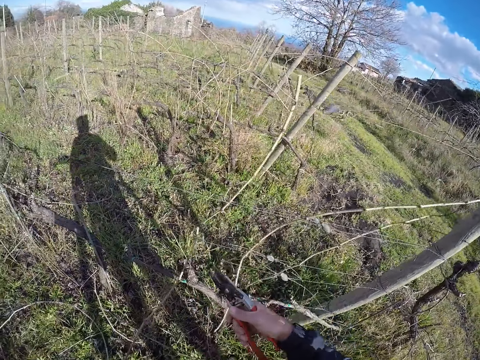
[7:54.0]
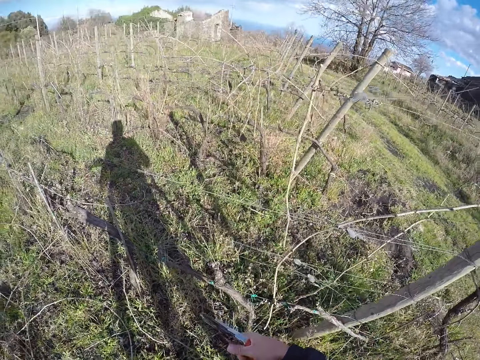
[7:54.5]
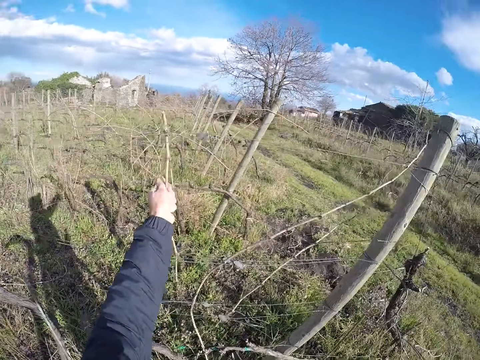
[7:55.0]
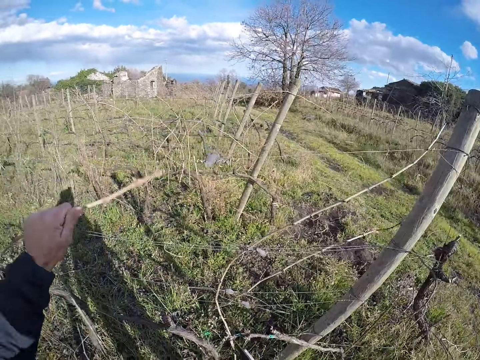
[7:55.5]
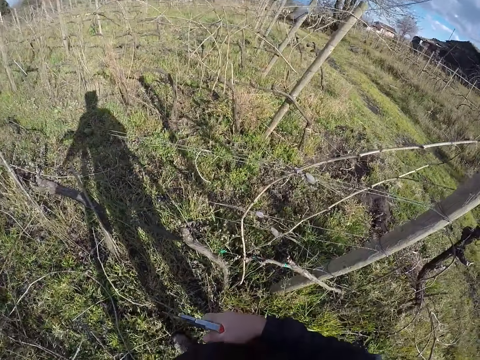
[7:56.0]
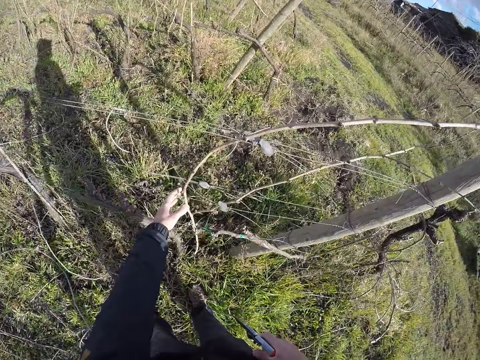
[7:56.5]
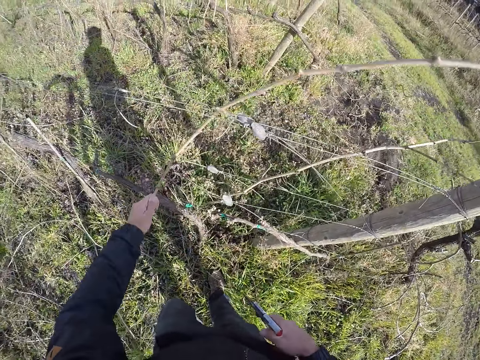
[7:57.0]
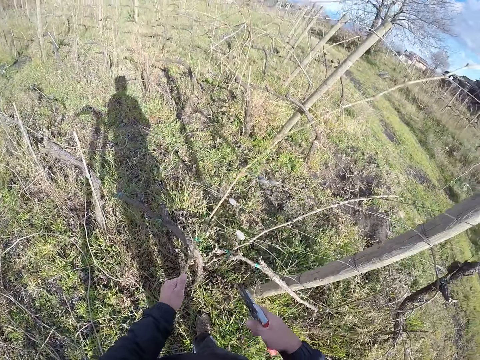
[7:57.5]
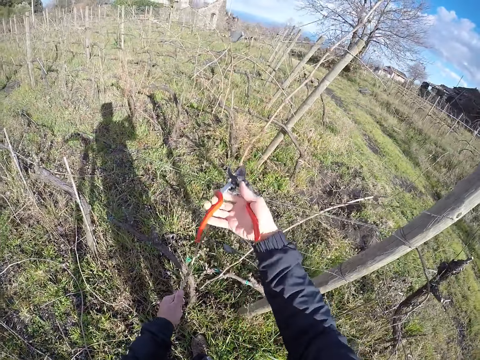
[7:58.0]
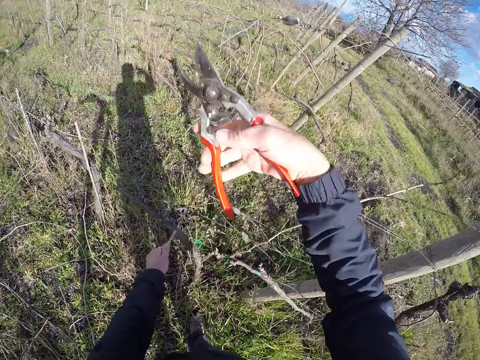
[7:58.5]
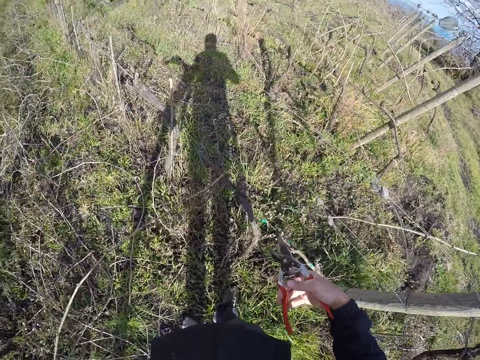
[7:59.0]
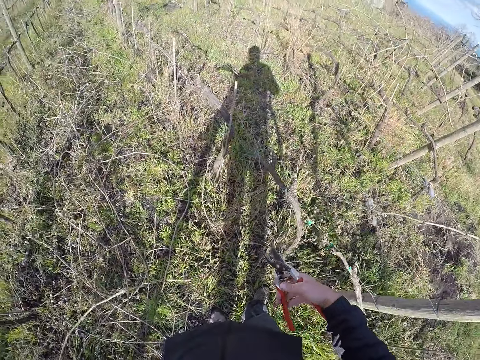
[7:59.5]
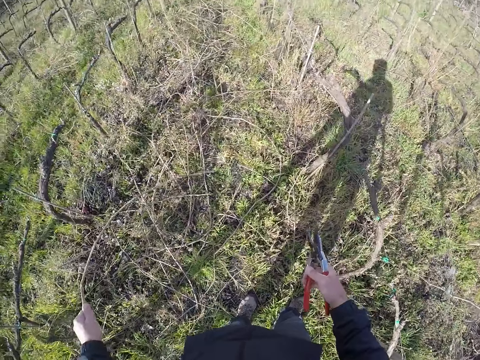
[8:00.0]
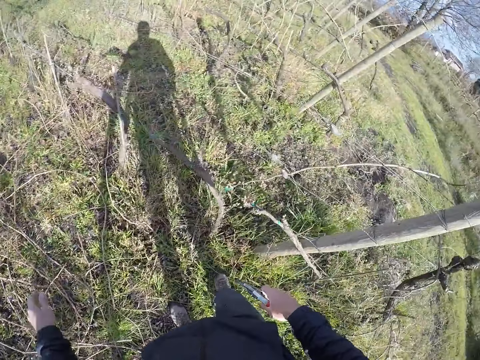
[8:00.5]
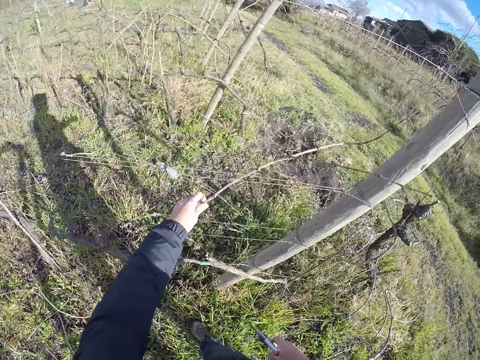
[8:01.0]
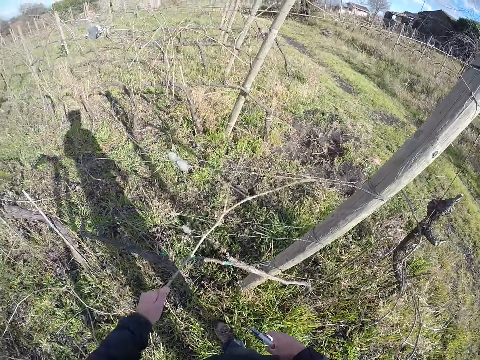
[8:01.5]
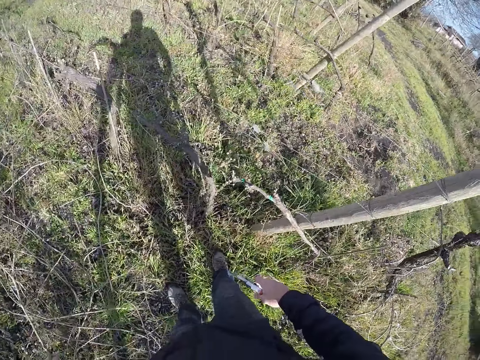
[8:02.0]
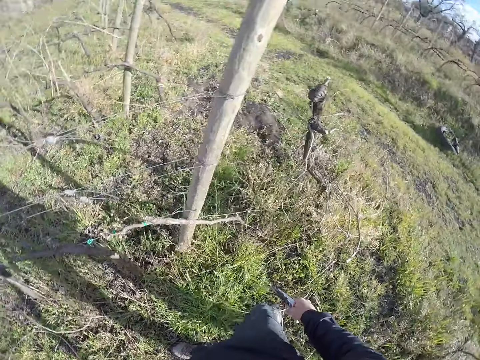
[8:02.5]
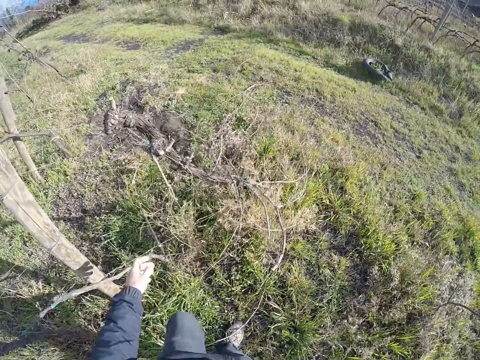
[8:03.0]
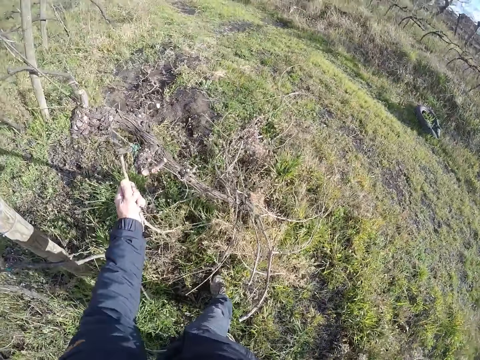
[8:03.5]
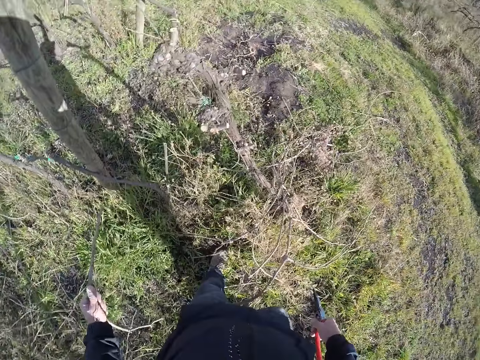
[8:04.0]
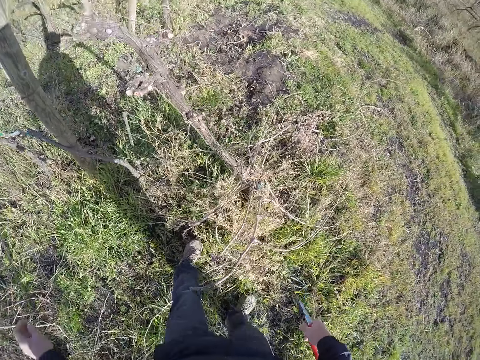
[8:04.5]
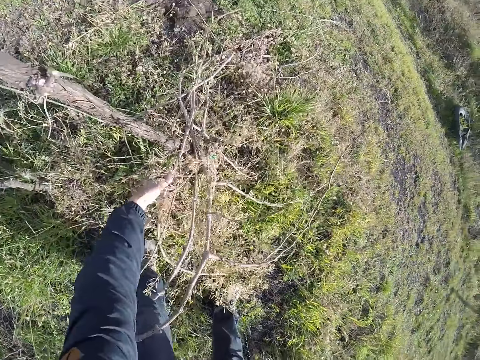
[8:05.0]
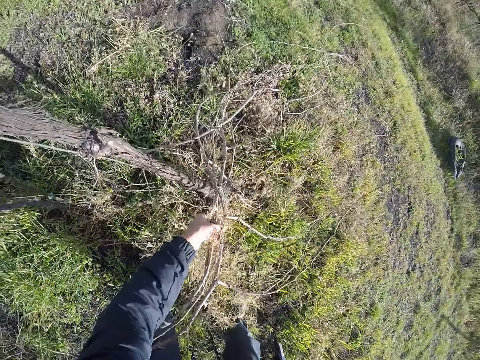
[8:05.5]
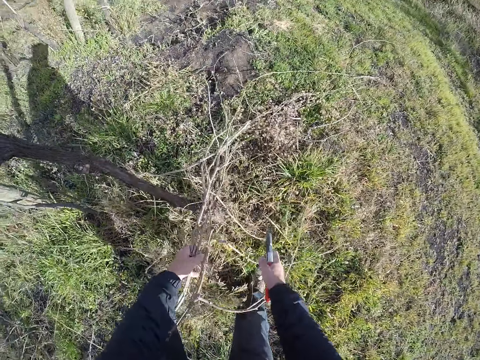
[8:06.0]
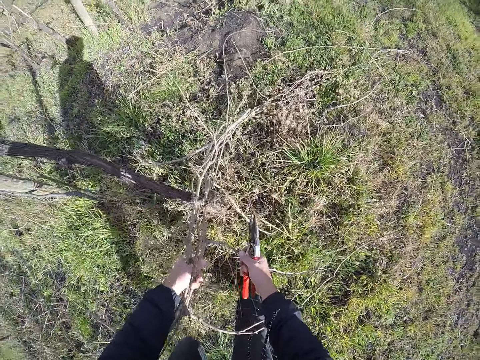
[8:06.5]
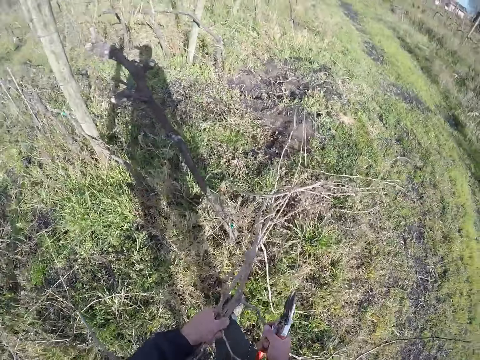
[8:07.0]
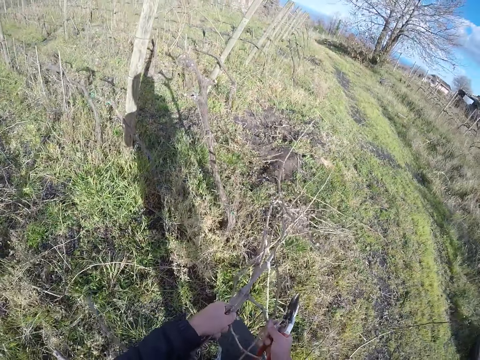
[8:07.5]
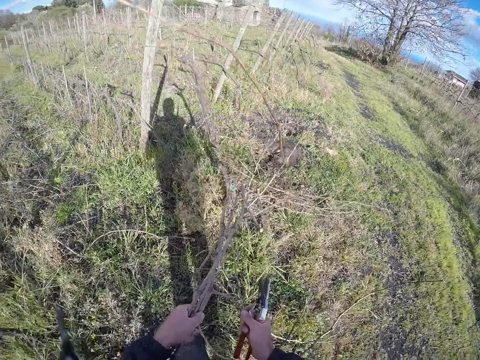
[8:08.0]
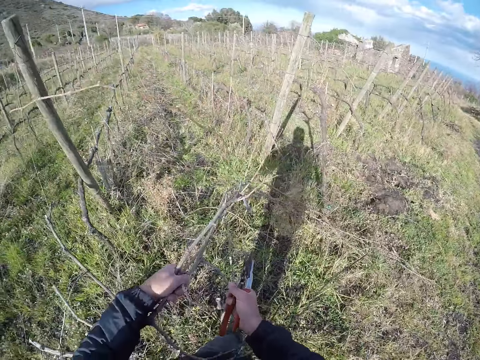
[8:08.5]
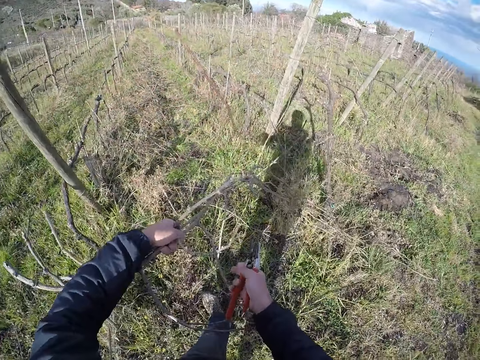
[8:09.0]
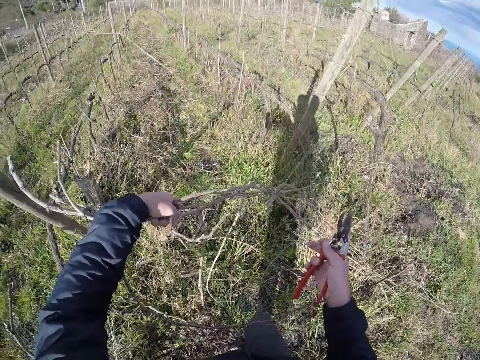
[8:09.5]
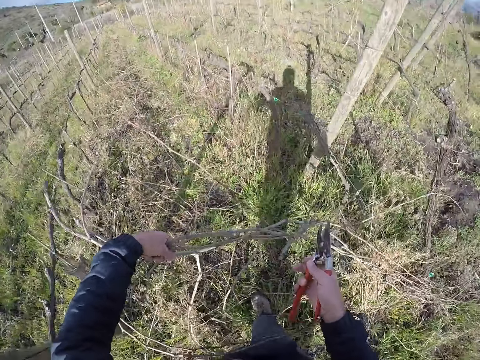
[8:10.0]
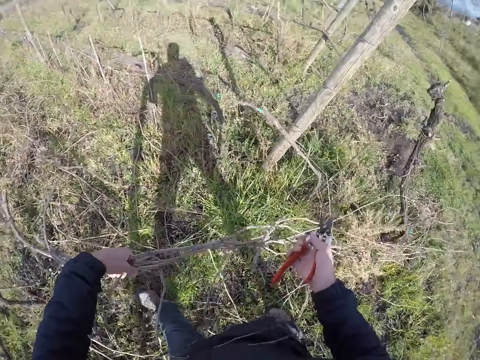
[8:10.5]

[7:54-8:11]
The camera wearer drops the twig on the ground. He pulls out a twig from the wire fence with his left hand. He drops the twig on the ground. He pulls out a twig from the wire fence with his left hand. He draws out the twig from the wire fence with the pruner in his right hand. He pulls out the twig from the wire fence with his left hand. He drops the twig on the ground. He pulls out a twig from the wire fence with his left hand. He drops the twig on the ground. He pulls out a twig from the wire fence with his left hand. He drops the twig on the ground. He gathers a bunch of twigs beside the wire fence with his right hand. He pulls the bunch of twigs with both hands.

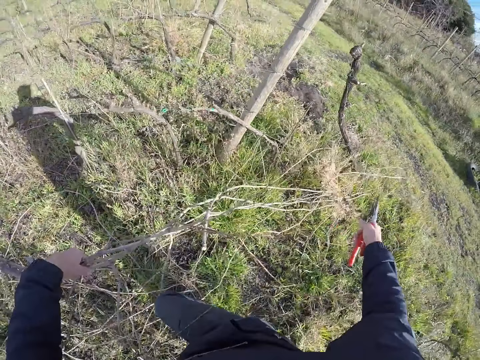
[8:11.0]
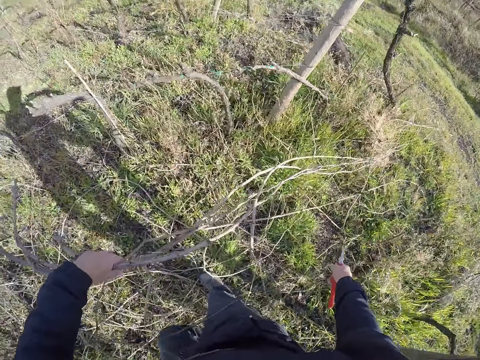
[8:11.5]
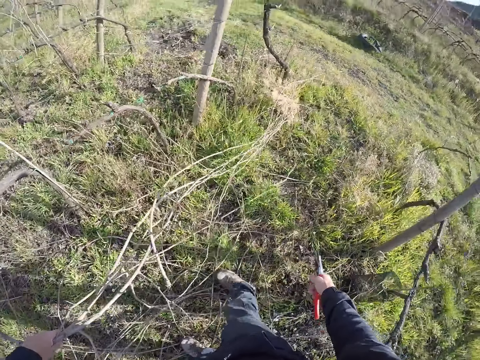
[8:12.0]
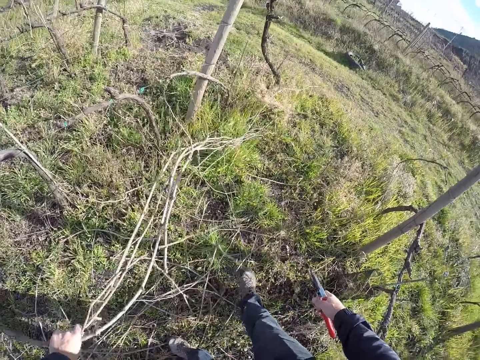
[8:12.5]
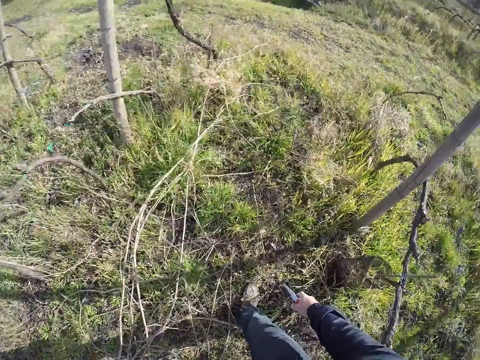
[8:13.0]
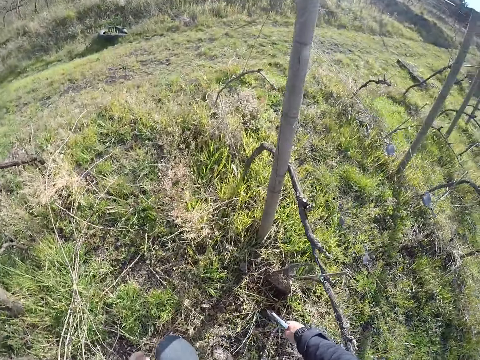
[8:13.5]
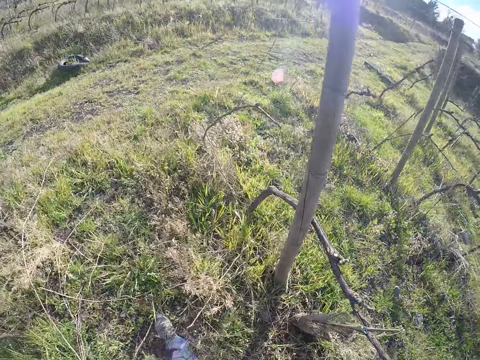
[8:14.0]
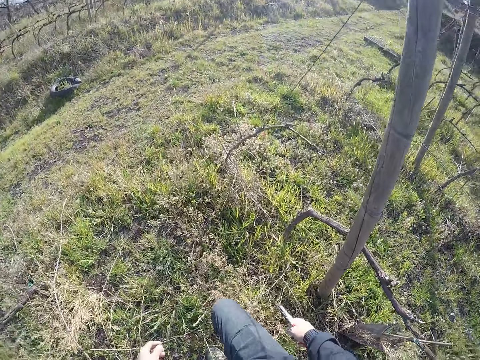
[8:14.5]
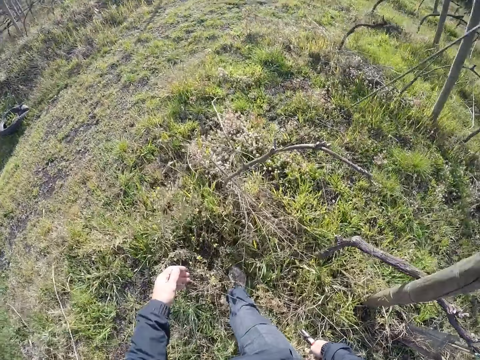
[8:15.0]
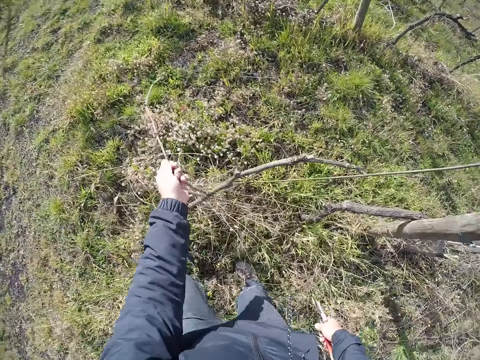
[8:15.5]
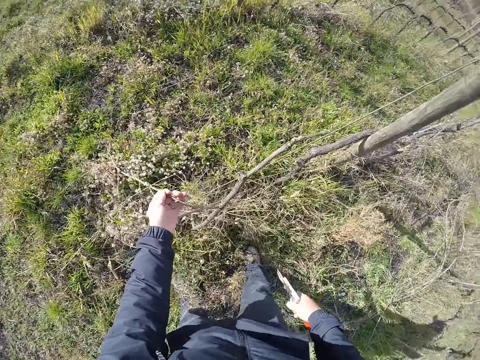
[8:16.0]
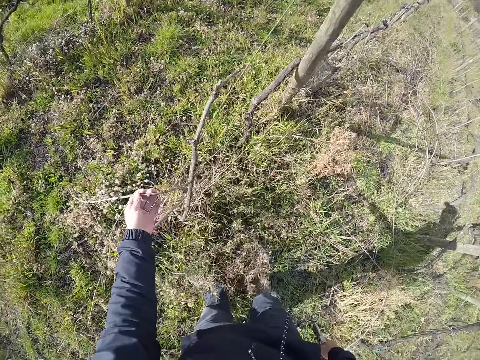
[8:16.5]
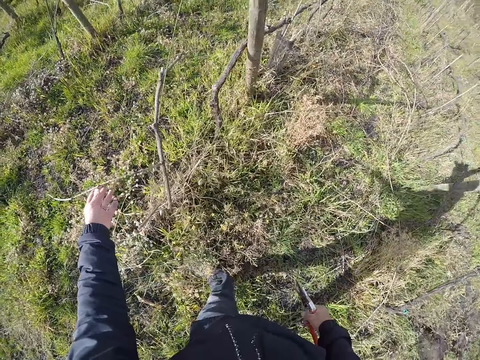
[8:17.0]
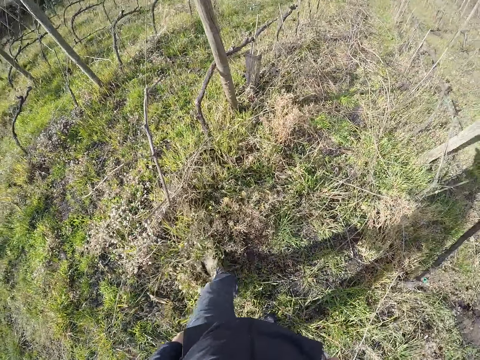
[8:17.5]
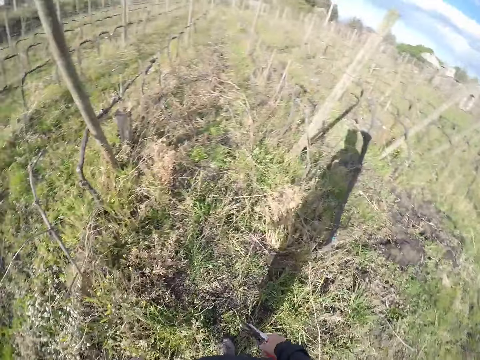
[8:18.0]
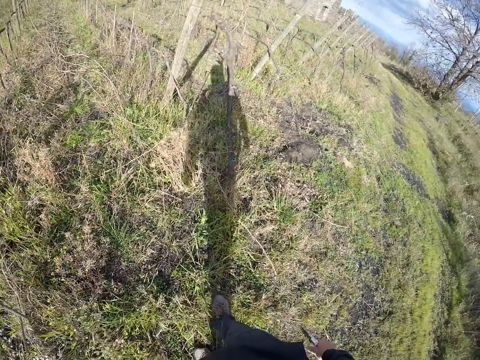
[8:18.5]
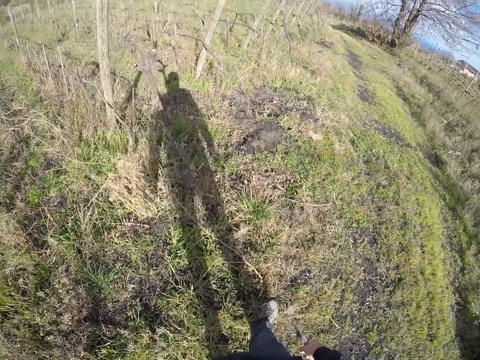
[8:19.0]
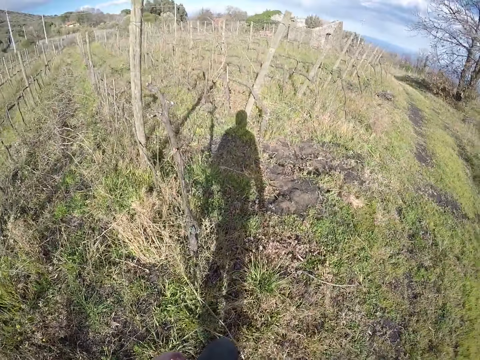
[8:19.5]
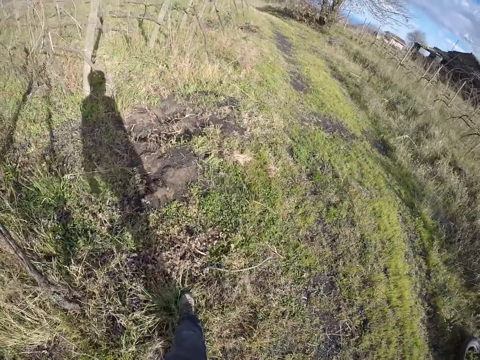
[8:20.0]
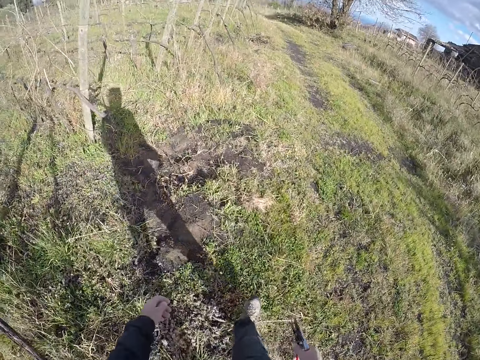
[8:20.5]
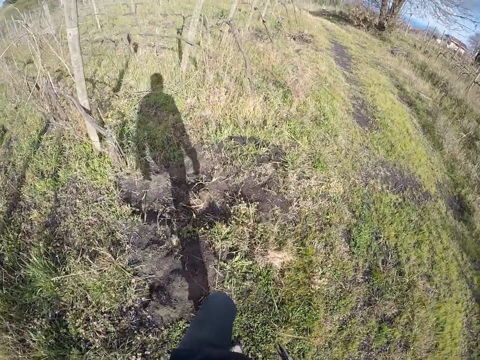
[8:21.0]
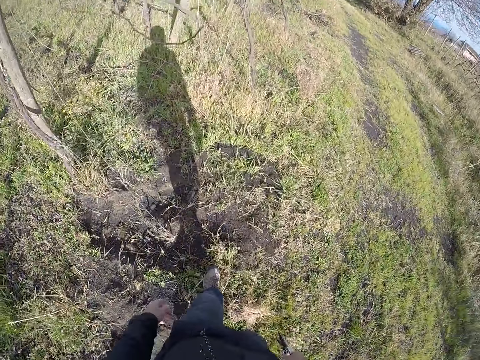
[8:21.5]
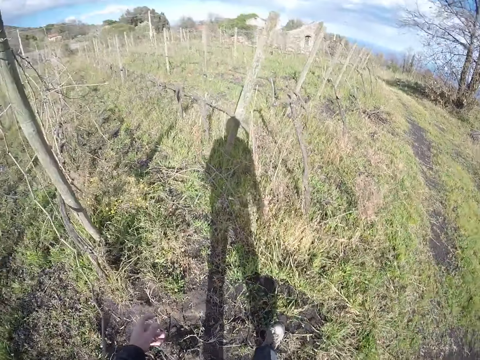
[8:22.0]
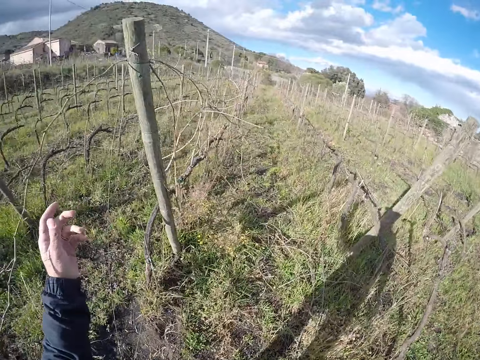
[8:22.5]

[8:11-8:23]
The camera wearer drops the bunch of twigs on the ground. He touches a twig on the ground with his left hand. He holds a tree branch. He walks around.
